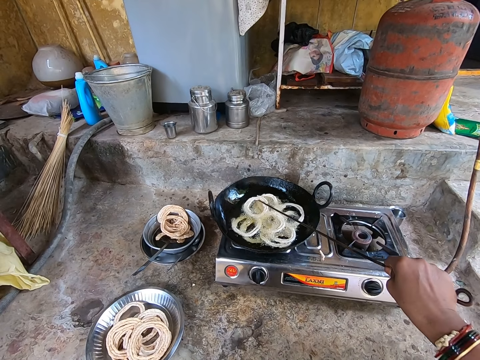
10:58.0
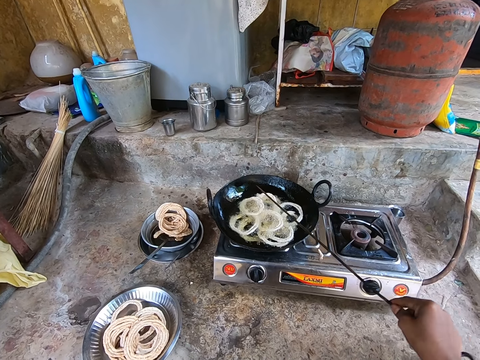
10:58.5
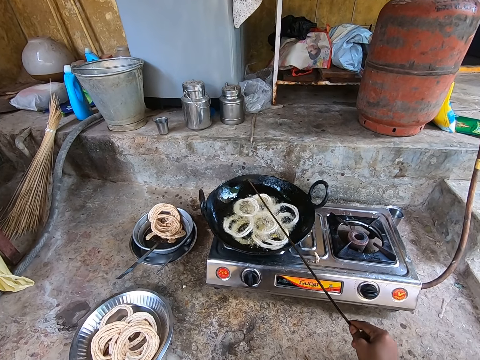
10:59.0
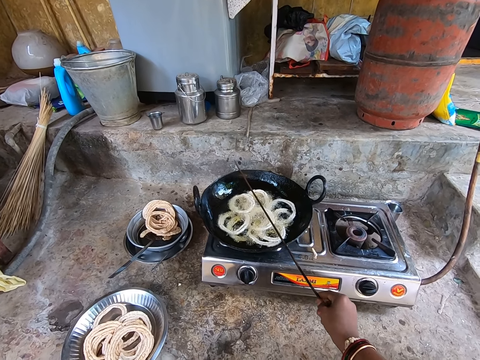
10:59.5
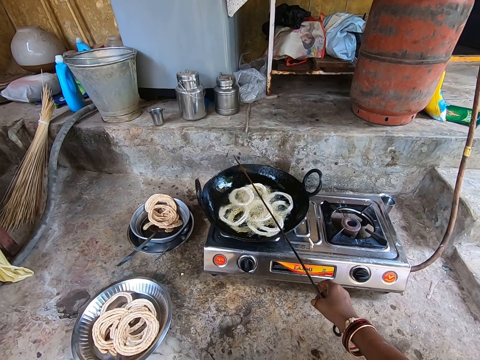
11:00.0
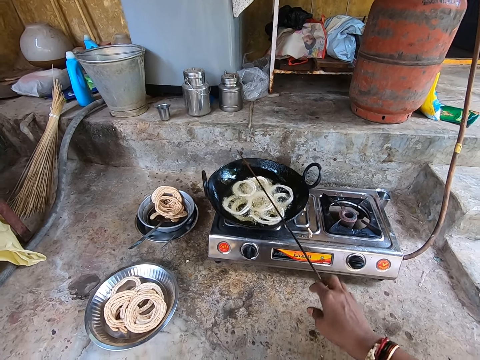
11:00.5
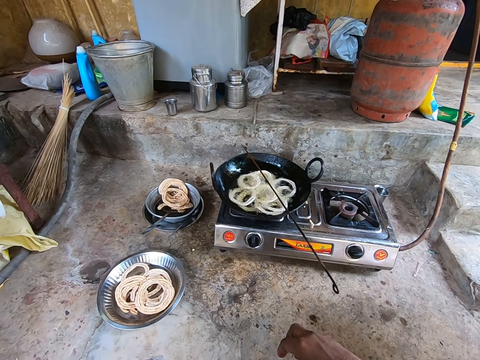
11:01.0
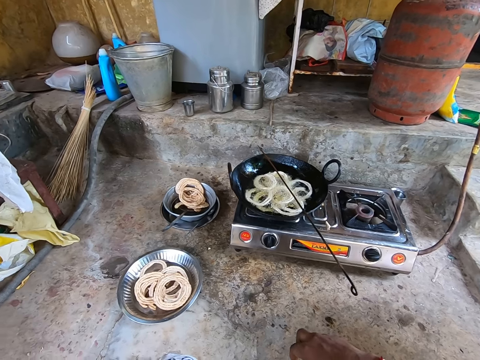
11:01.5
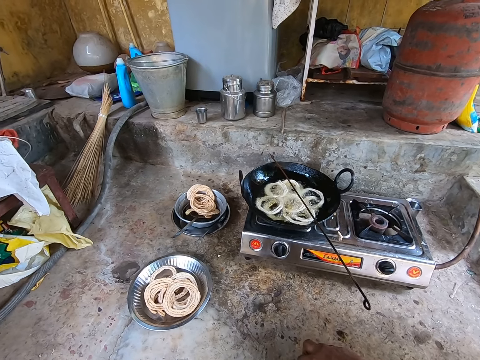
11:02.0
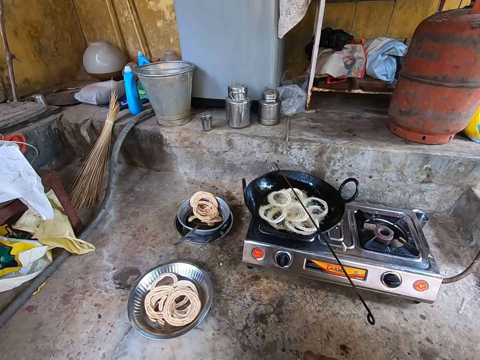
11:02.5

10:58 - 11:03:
The camera wearer places the stick or wire on the pan. They look at the murukku.

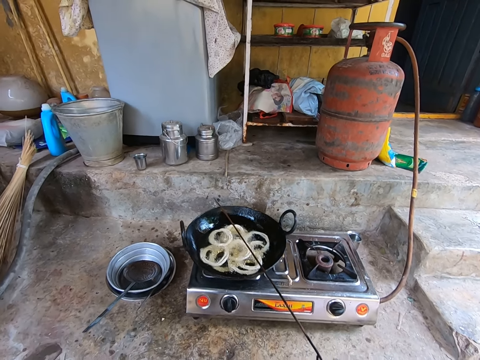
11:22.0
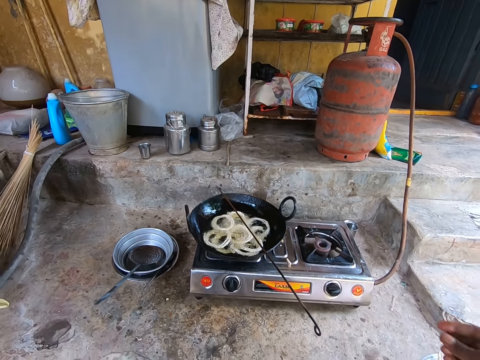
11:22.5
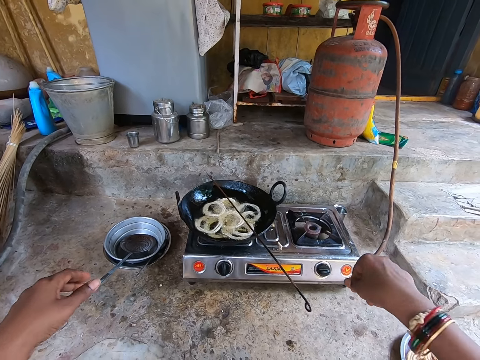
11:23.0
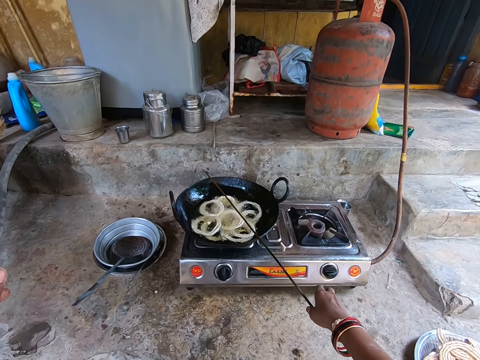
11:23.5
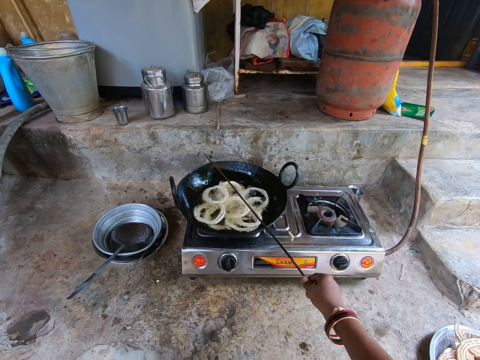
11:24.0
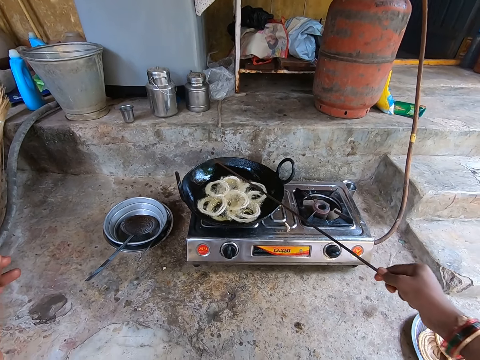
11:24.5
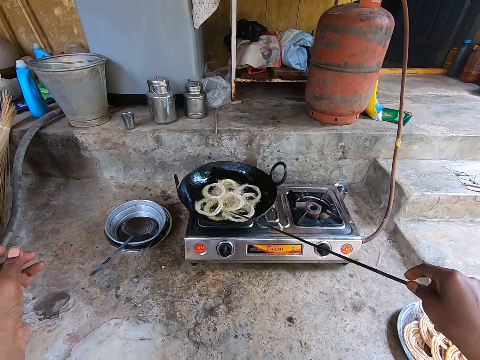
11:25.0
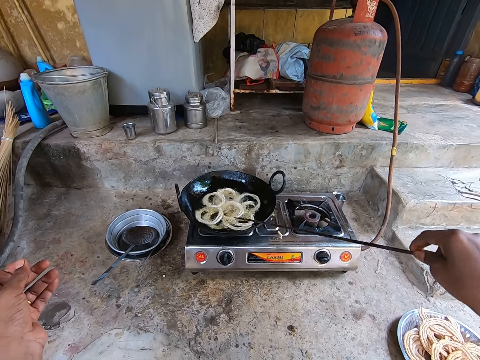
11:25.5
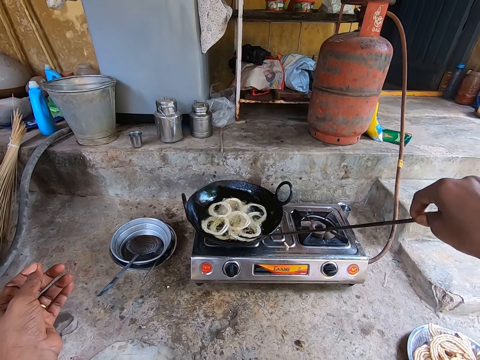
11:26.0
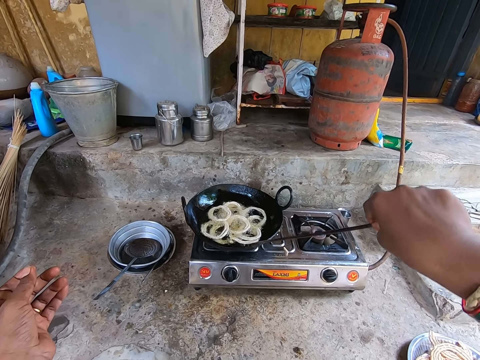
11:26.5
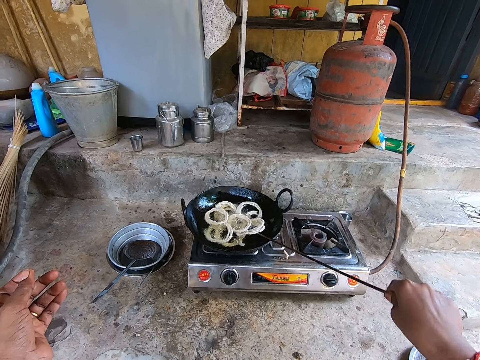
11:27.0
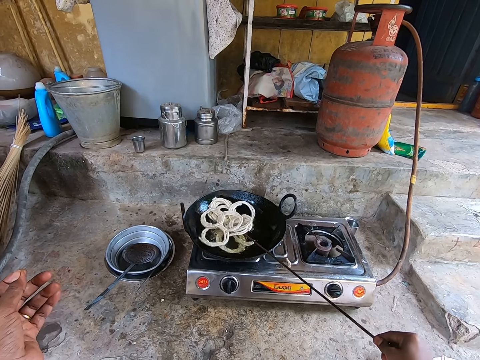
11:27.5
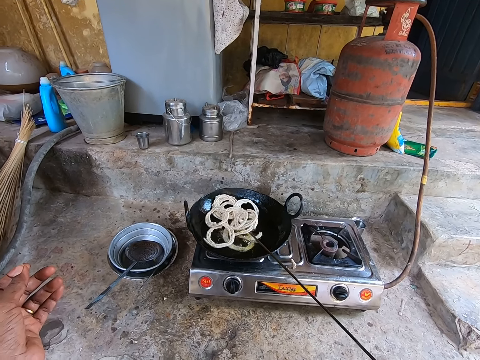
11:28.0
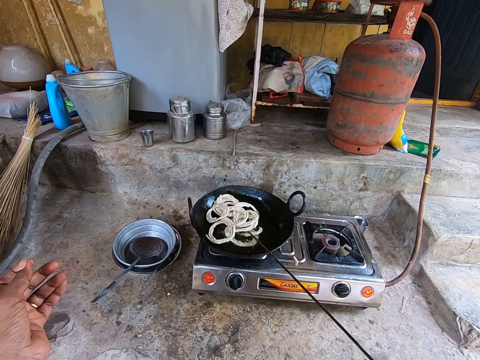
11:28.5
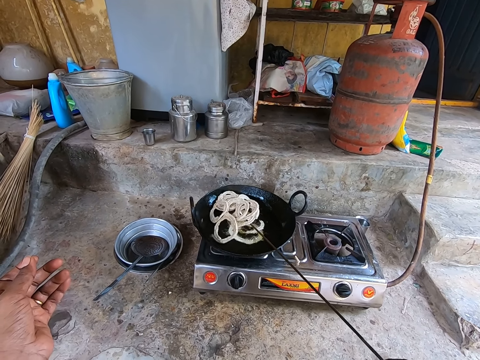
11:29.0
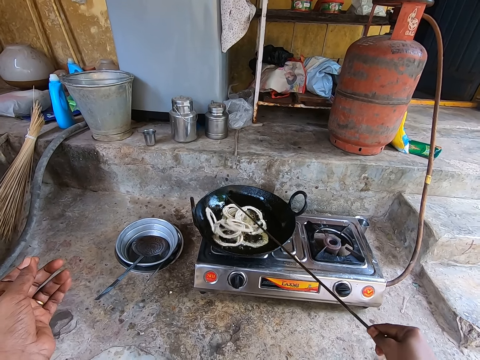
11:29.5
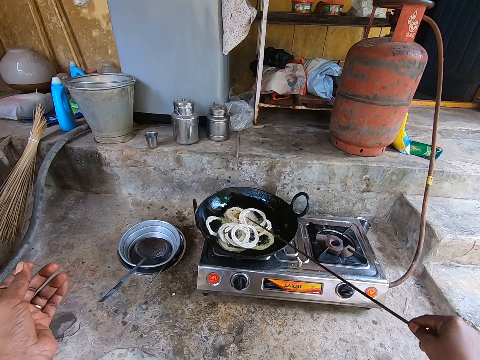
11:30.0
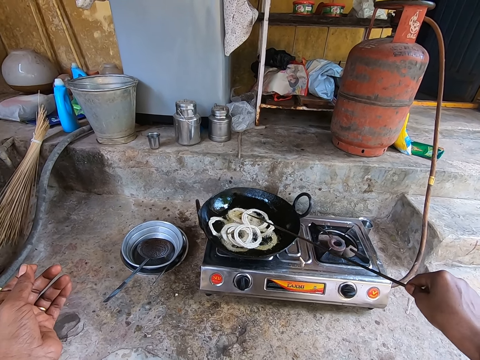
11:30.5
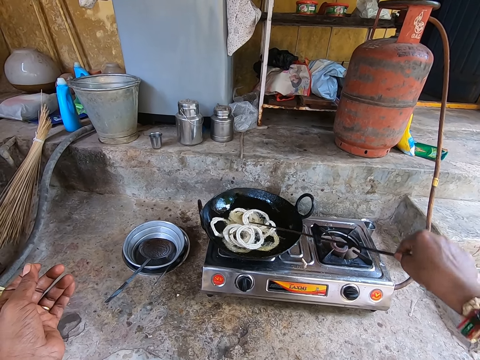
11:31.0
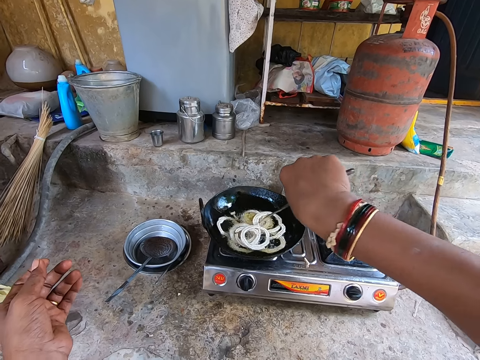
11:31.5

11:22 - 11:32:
The camera wearer picks up a wire. They hold the stick on the pan. They turn the doughnuts with the stick. They fry the murukku.

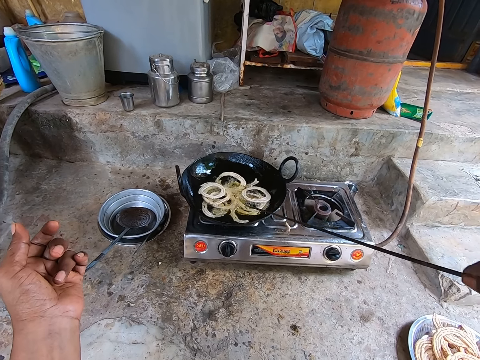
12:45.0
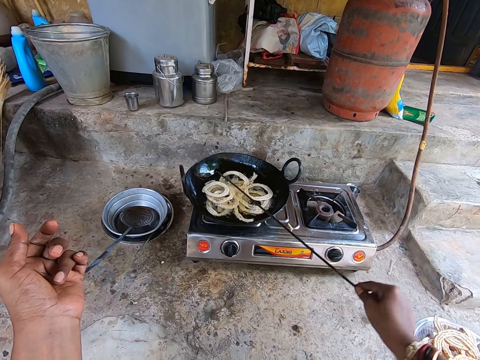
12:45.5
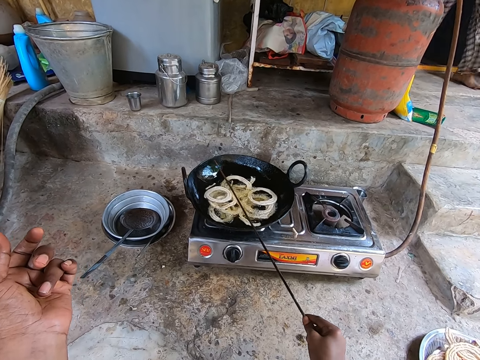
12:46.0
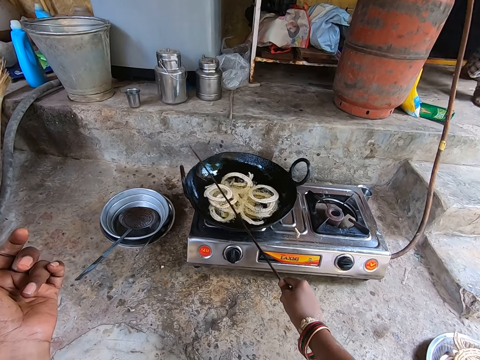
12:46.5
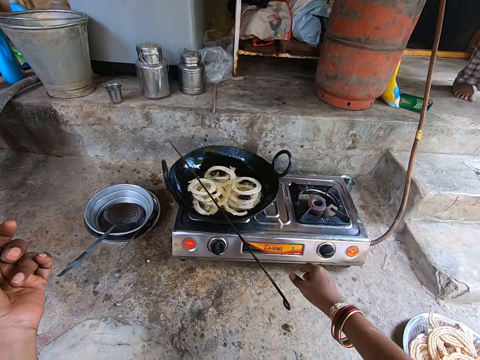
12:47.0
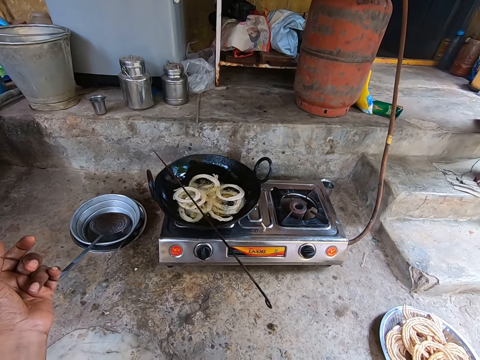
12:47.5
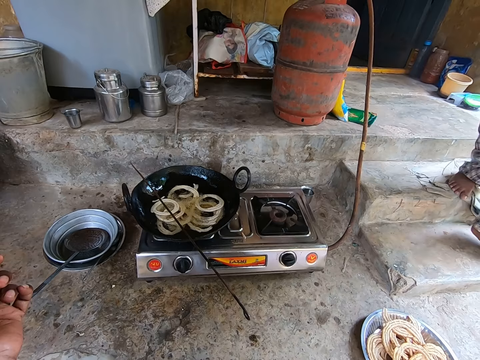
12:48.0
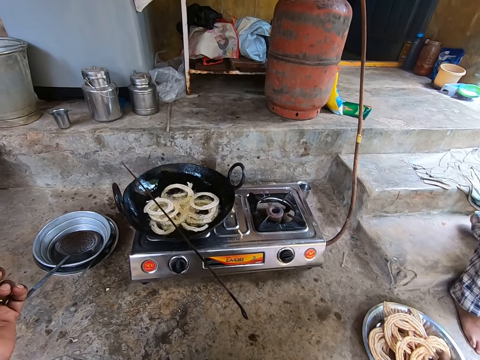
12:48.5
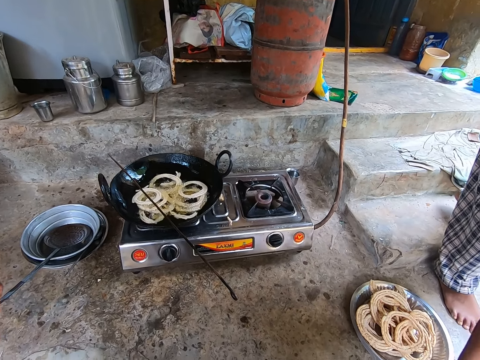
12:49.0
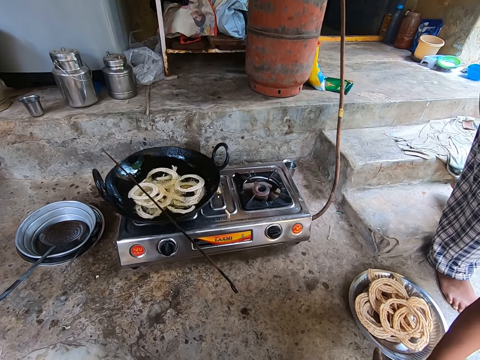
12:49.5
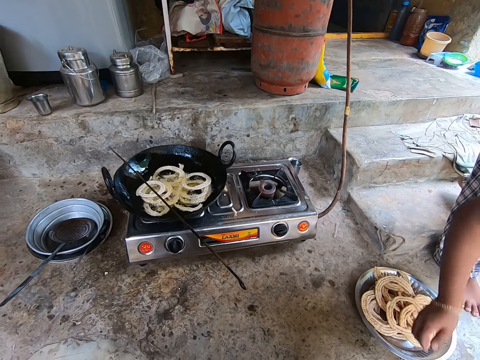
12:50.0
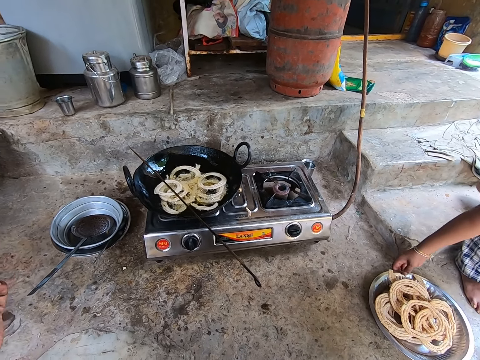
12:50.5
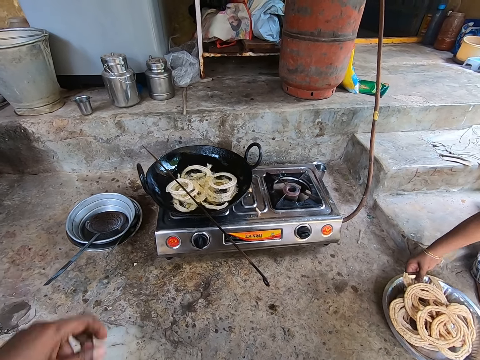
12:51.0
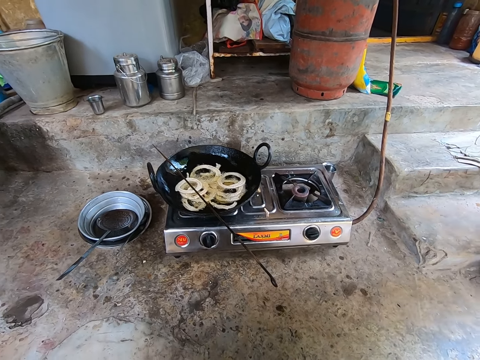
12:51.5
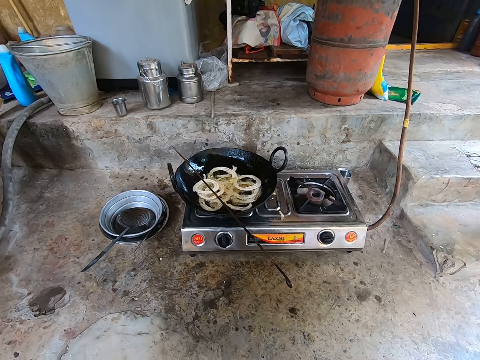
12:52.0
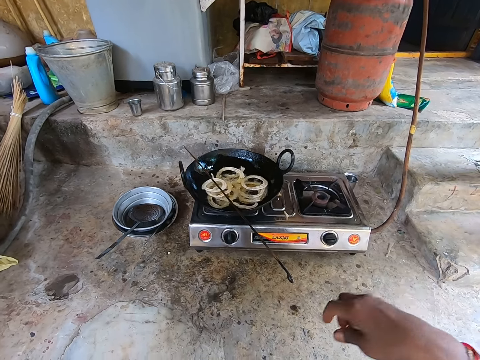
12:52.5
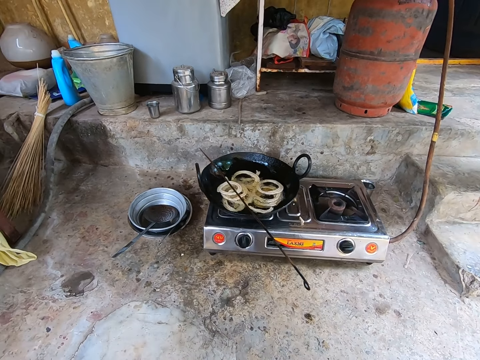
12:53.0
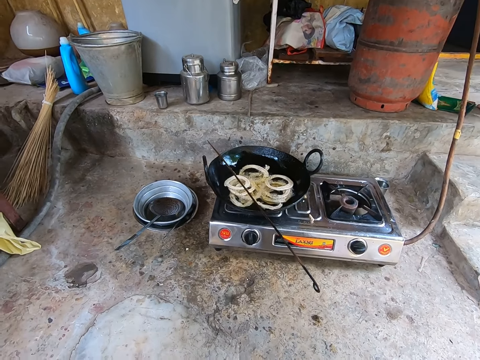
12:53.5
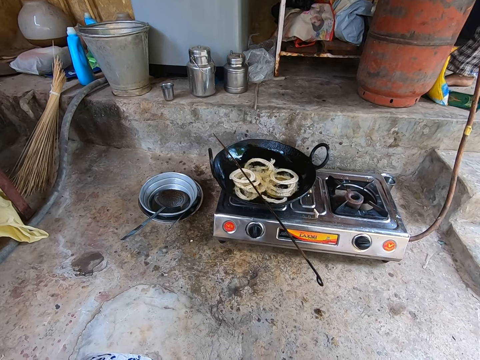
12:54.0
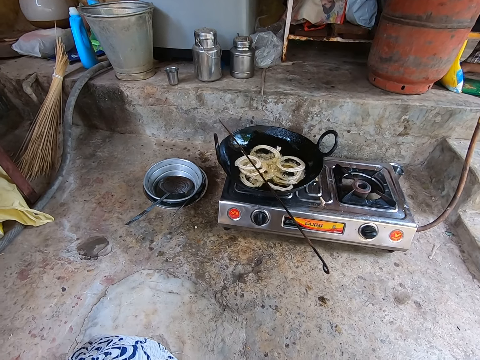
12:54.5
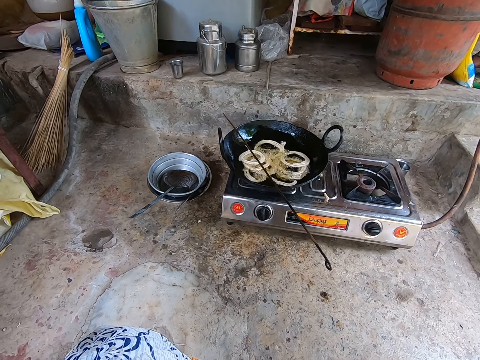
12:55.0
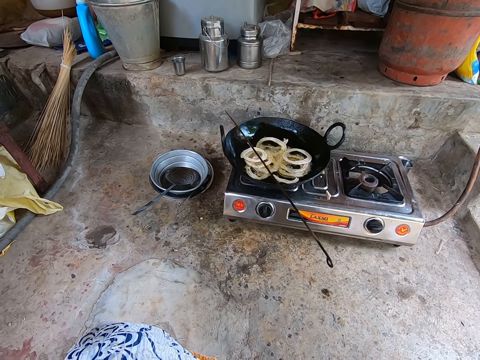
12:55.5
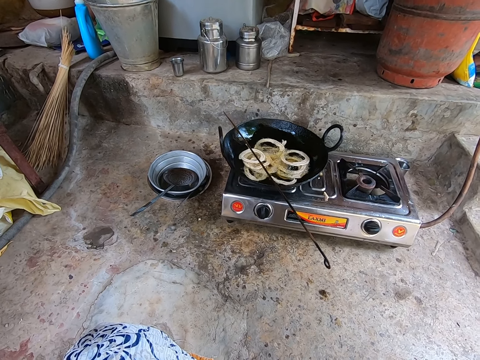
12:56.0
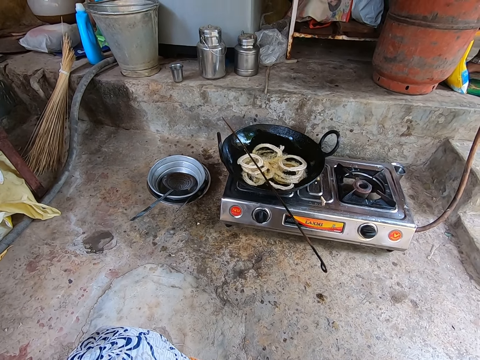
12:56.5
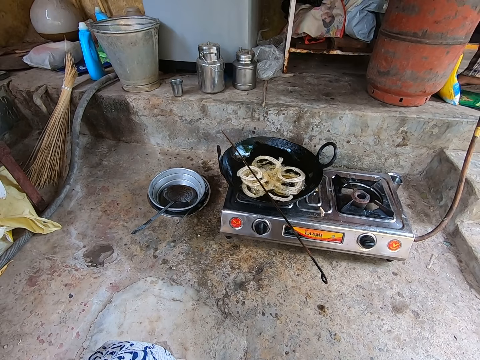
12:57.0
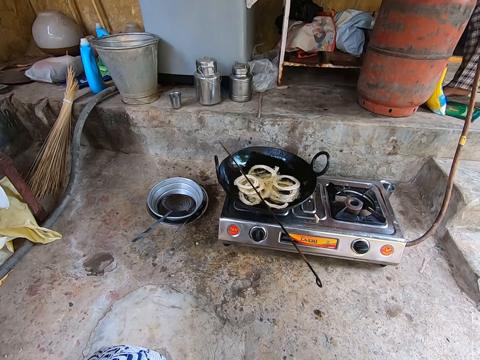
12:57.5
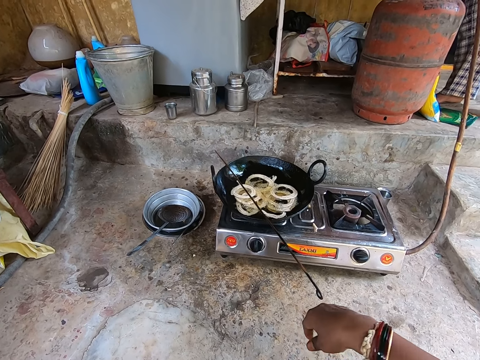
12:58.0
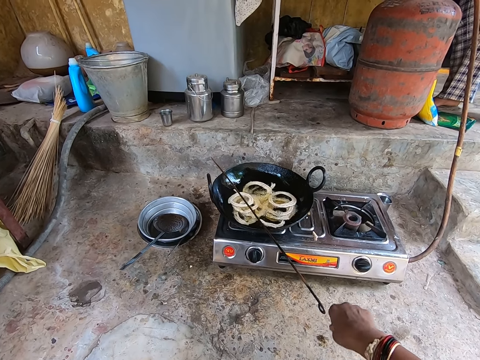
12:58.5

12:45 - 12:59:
The camera wearer places the stick or wire on the pan. A person walks around. The camera wearer interacts with the person. The person picks up the bowl with doughnuts. The camera wearer looks at the murukku. The person walks in the house. The camera wearer stares around.
